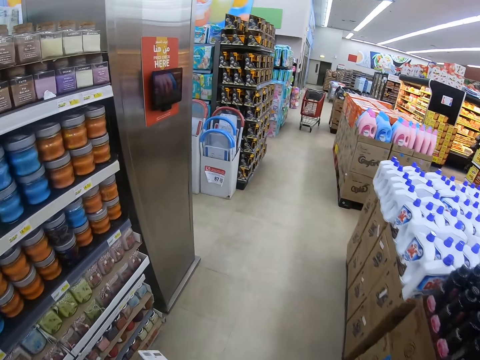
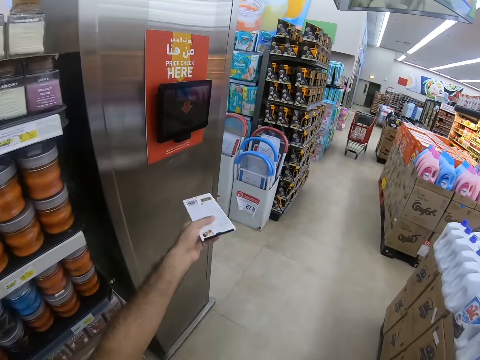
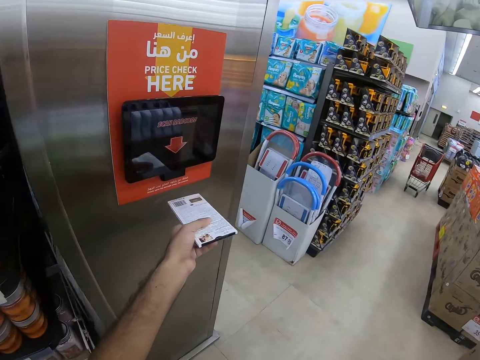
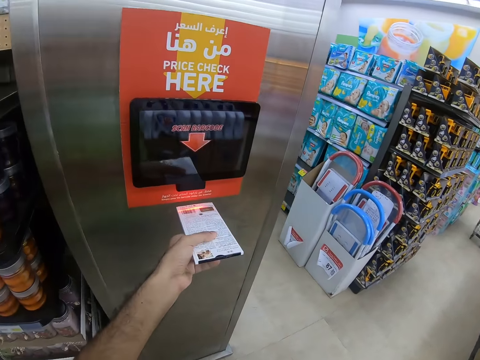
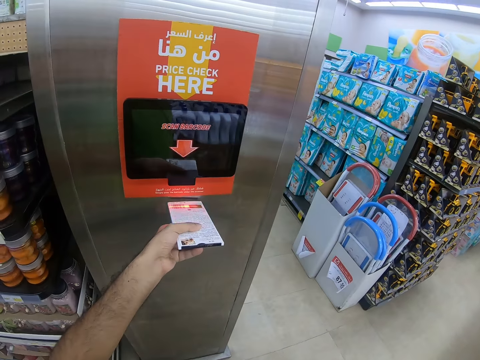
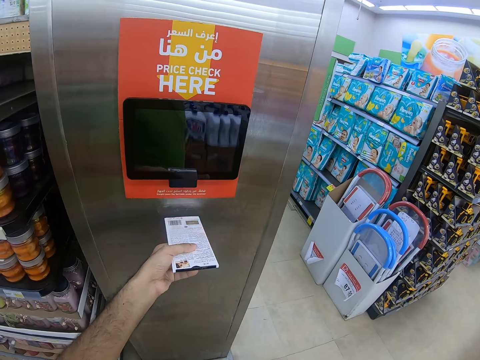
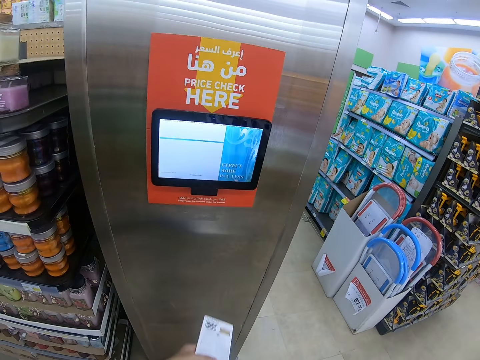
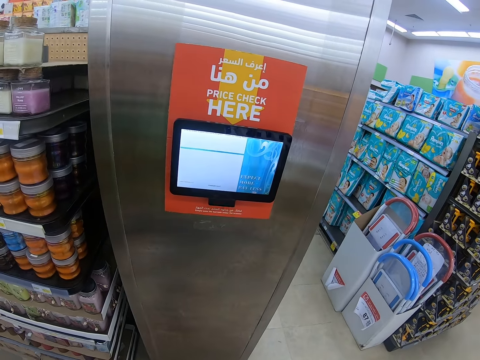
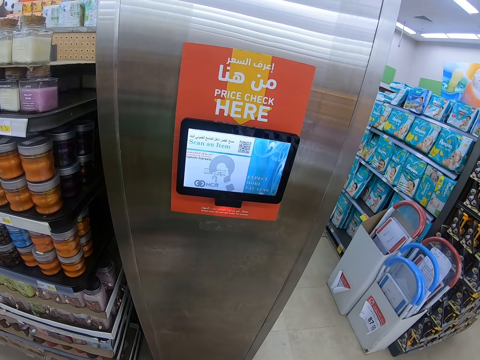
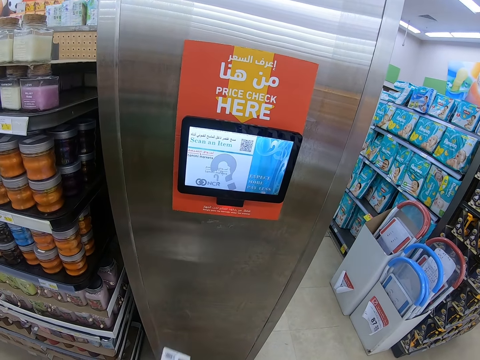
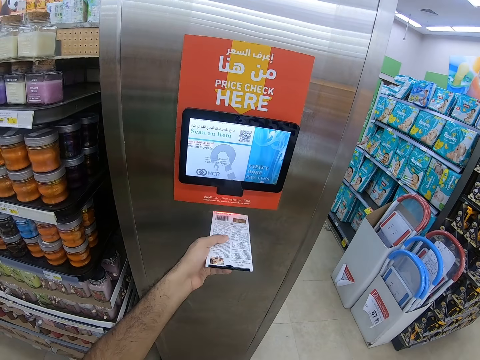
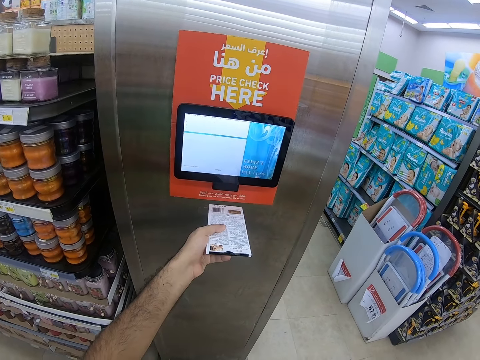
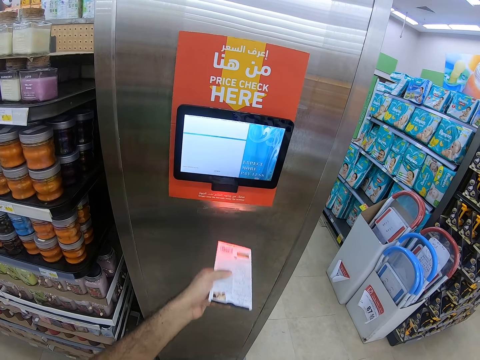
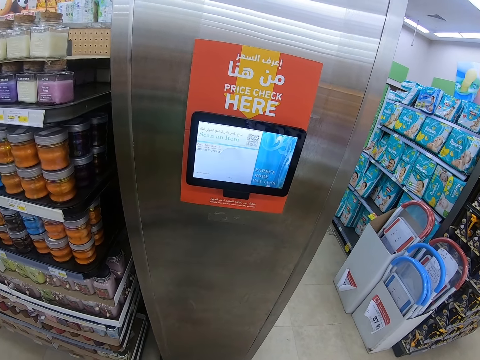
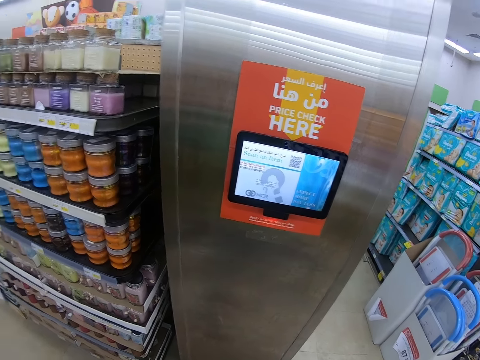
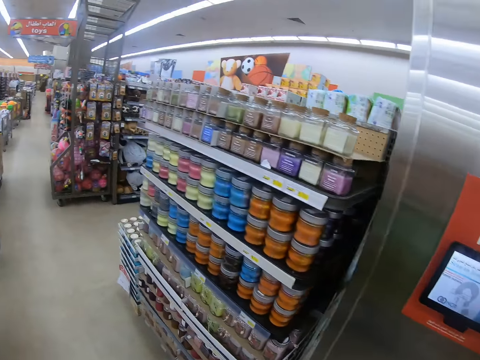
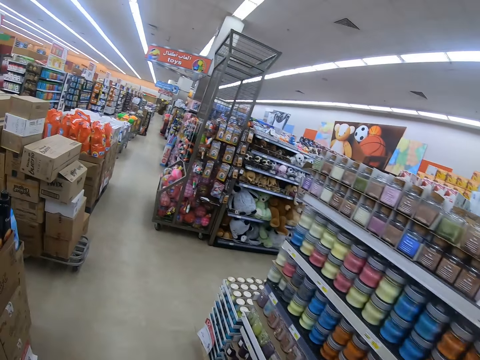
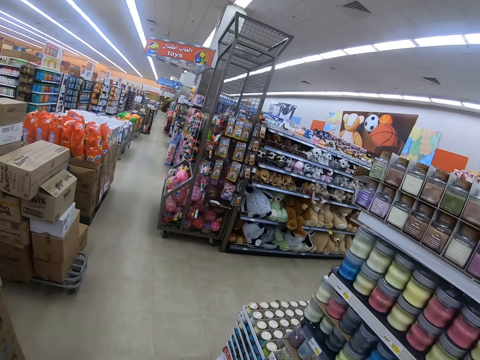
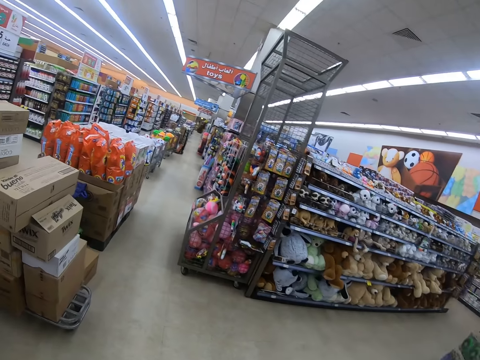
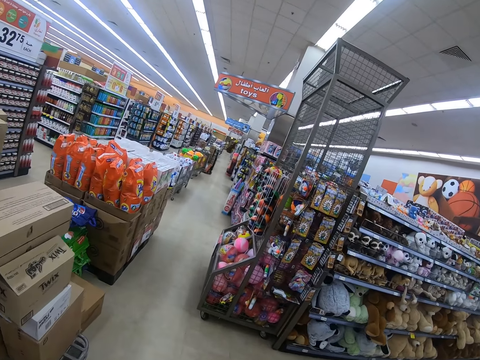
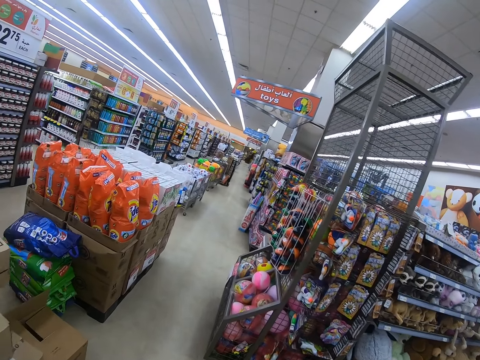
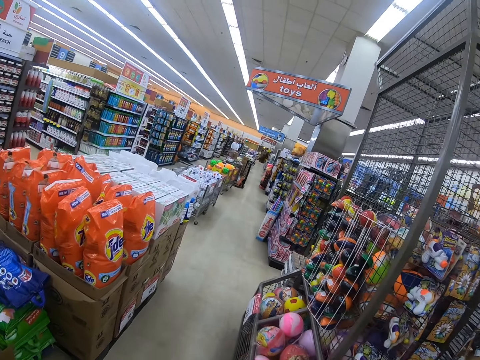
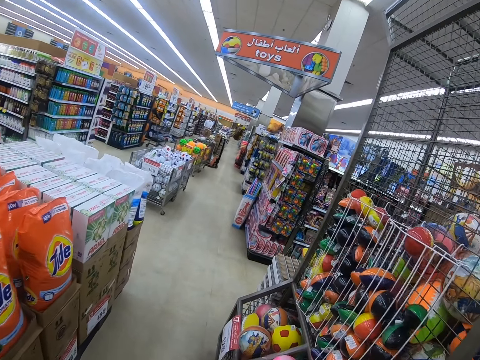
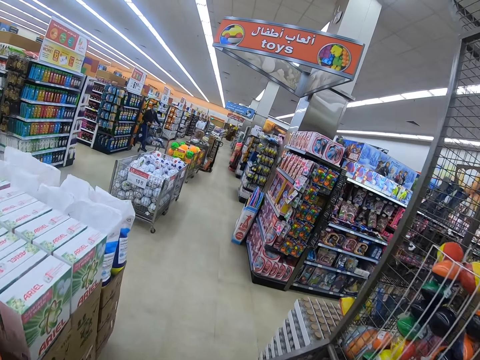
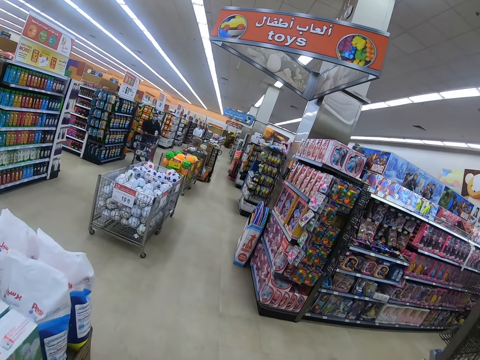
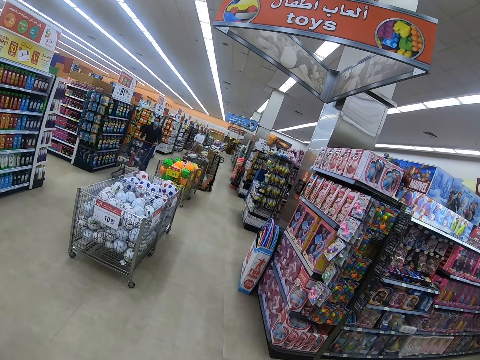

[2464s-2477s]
The camera wearer scans the remote on a scanner machine. They check the price of something. They read on the scanner machine. They scan the remote on the scanner machine. They read on the scanner machine. They walk in a supermarket.

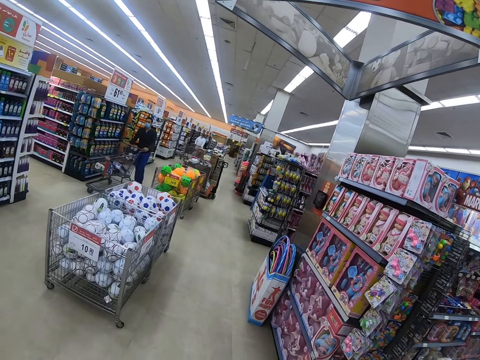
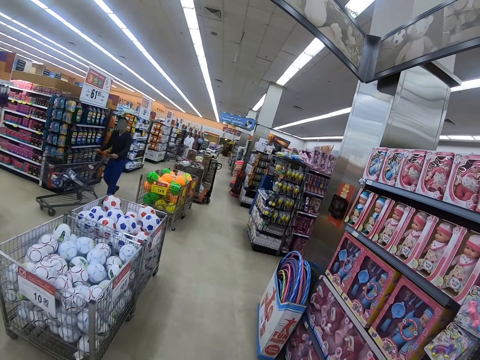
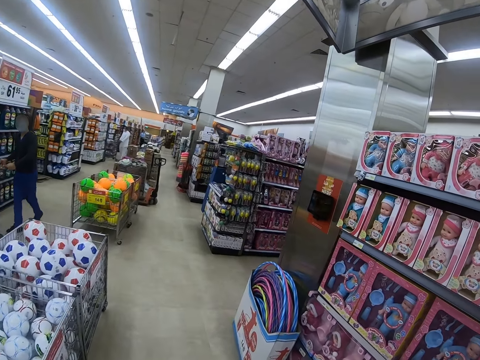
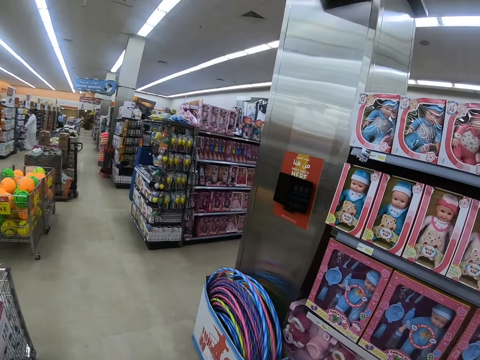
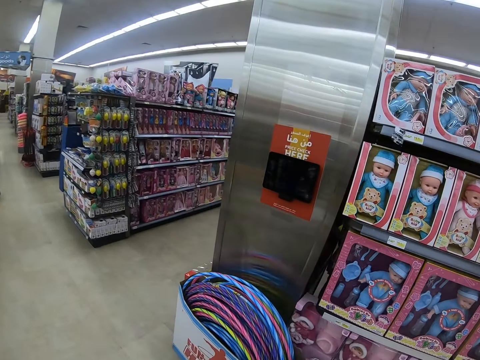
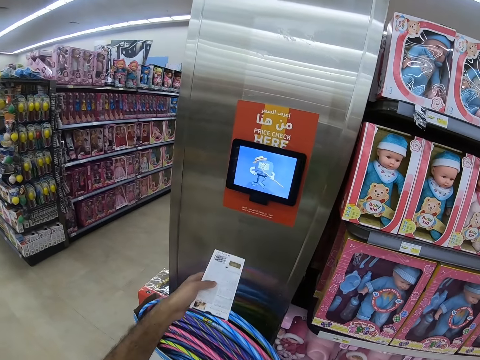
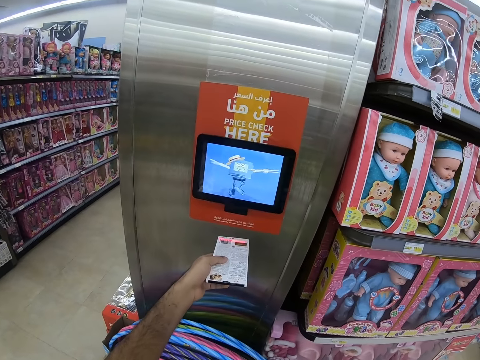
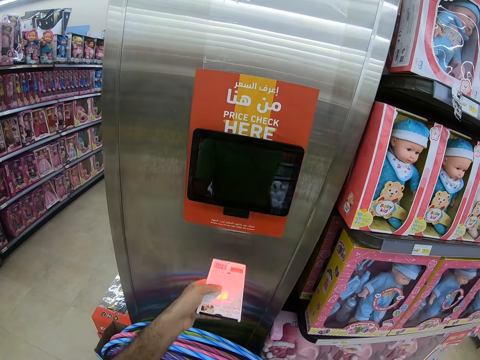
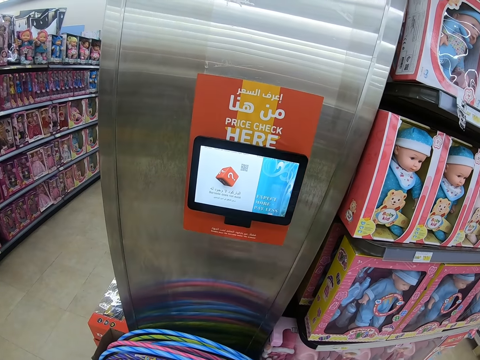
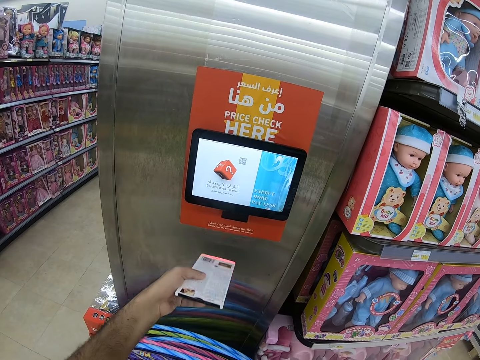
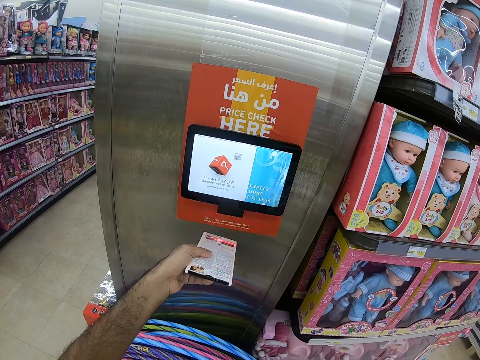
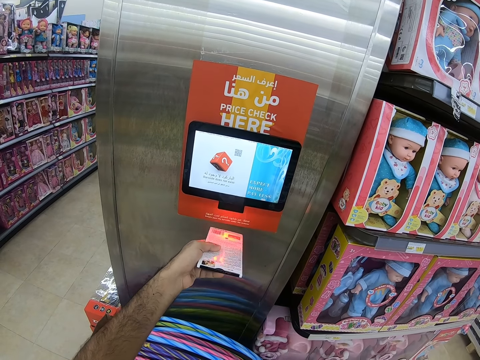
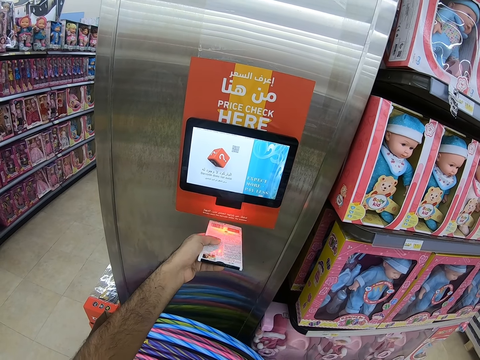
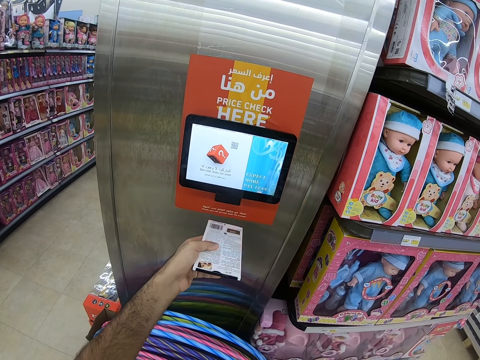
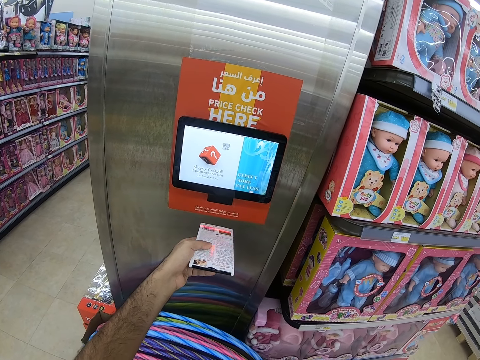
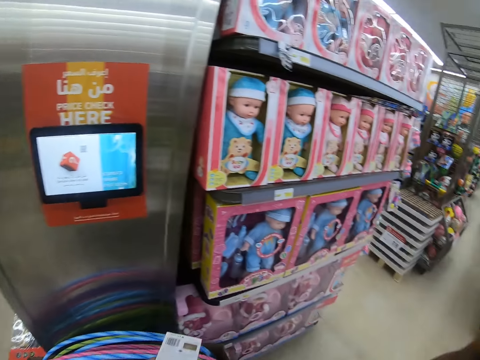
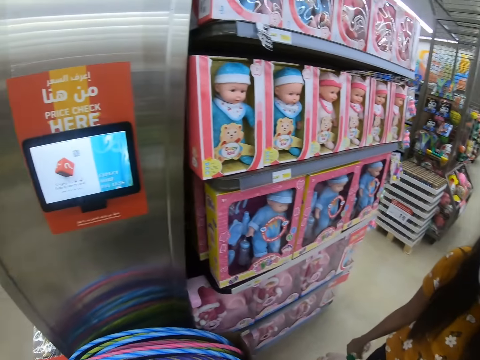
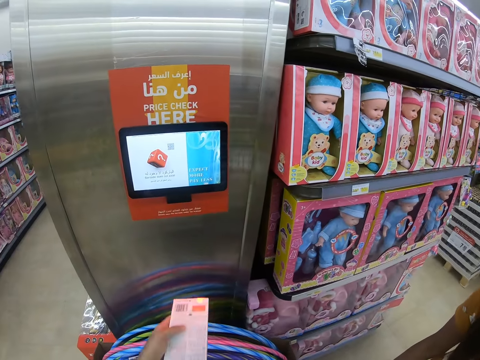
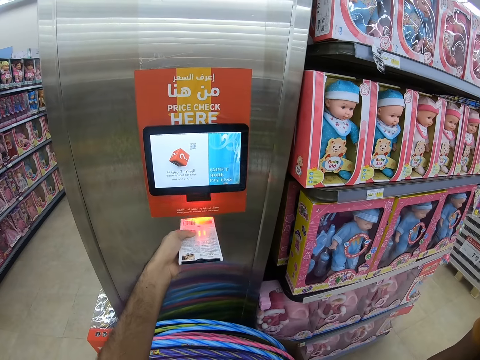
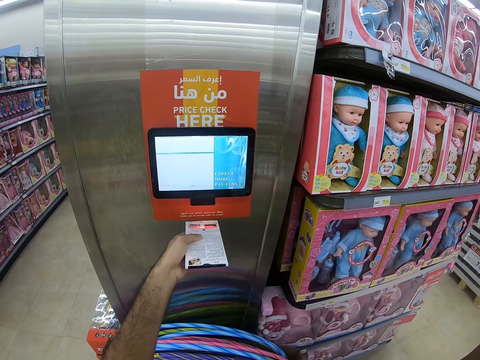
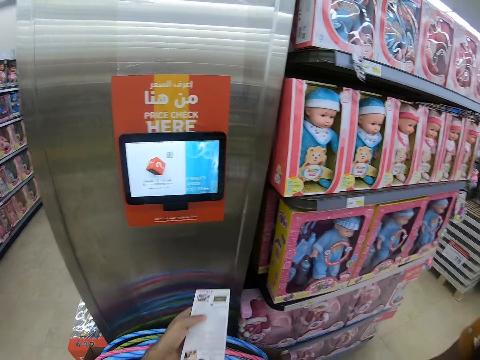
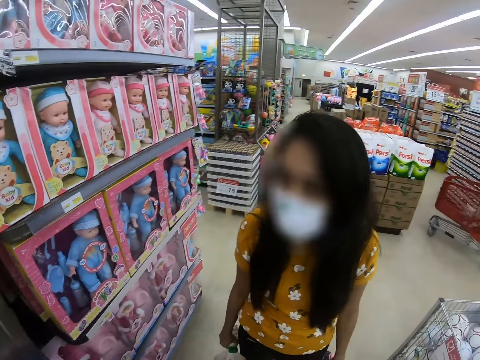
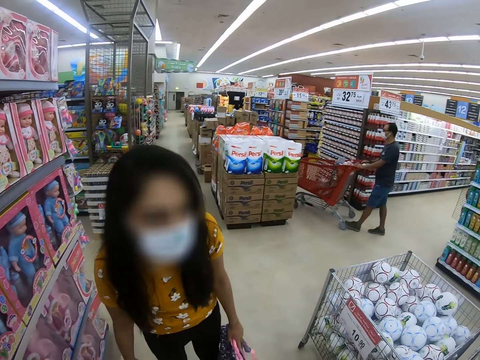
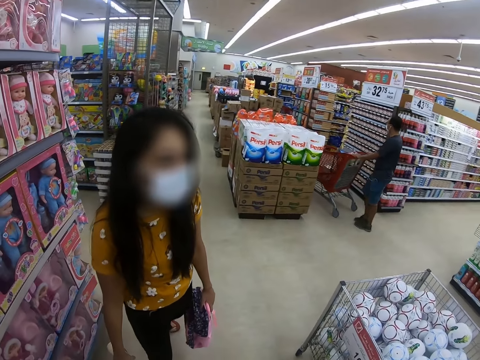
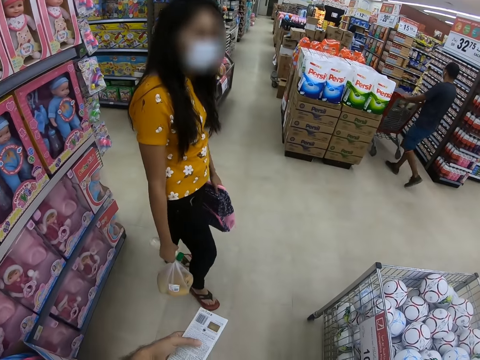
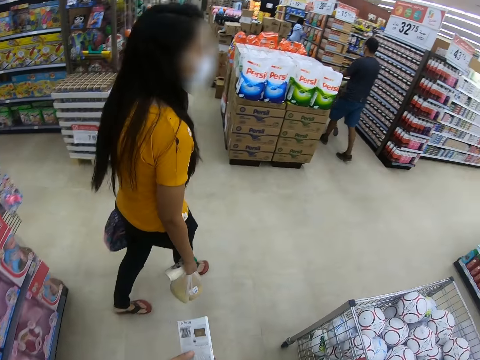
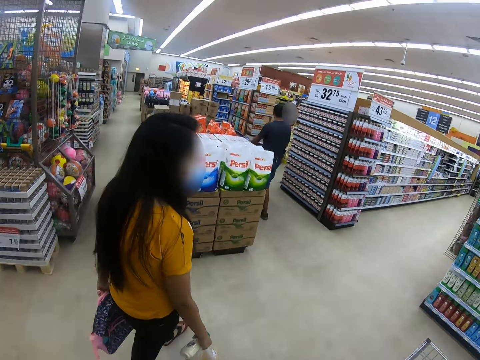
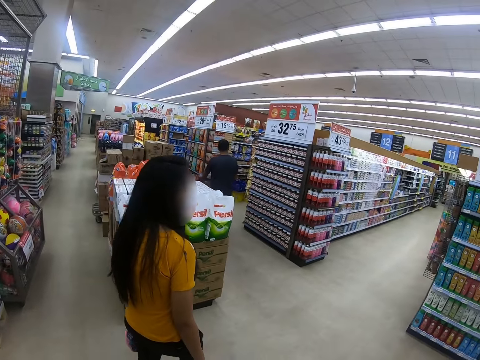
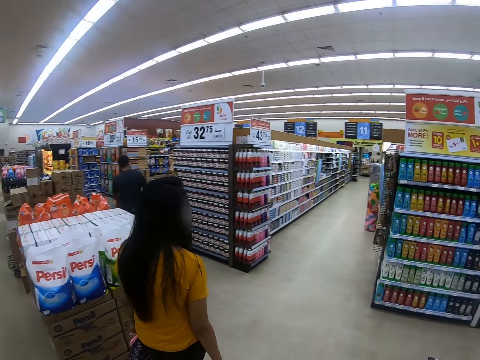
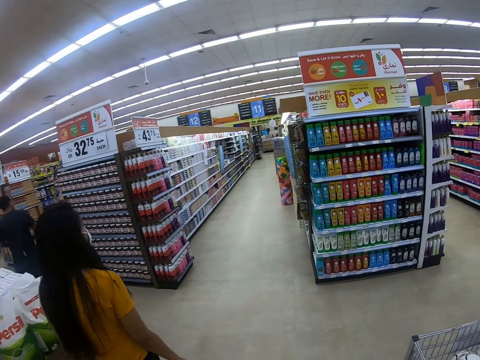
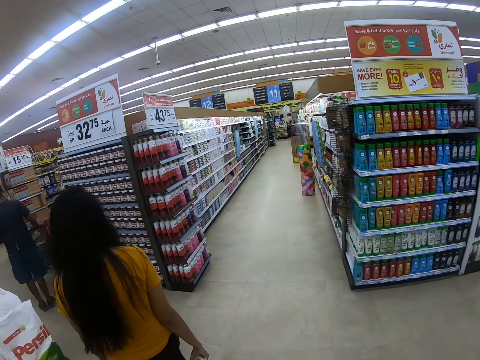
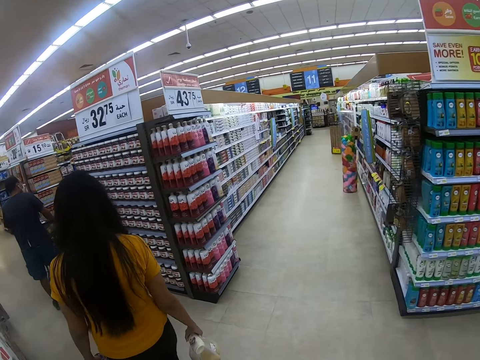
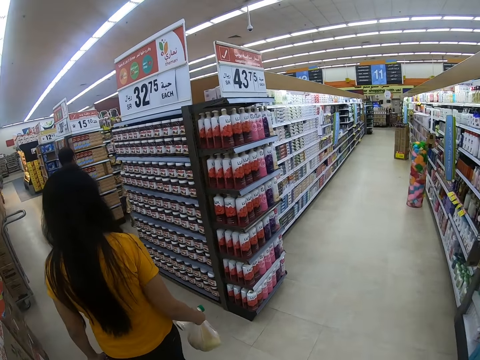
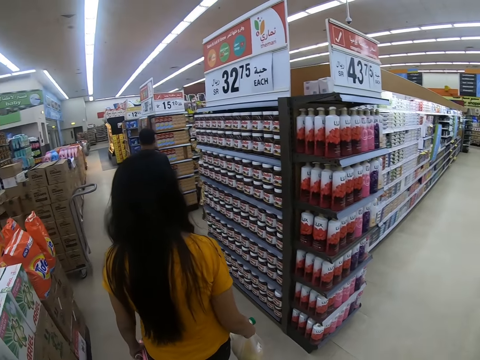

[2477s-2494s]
The camera wearer scans the remote on a scanner machine. They check the price of something. They look around. They scan the remote on the scanner machine. A person walks in a supermarket. The camera wearer walks around the supermarket.
